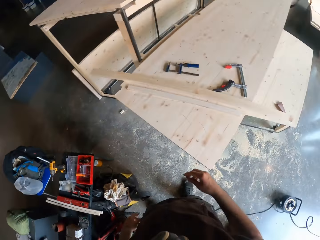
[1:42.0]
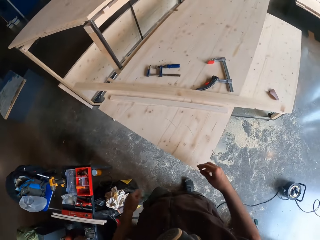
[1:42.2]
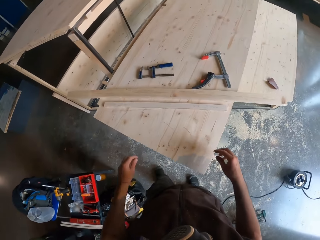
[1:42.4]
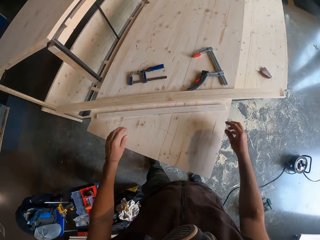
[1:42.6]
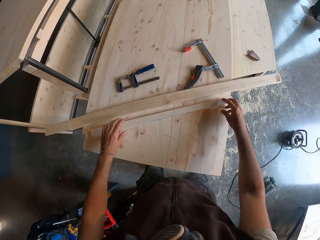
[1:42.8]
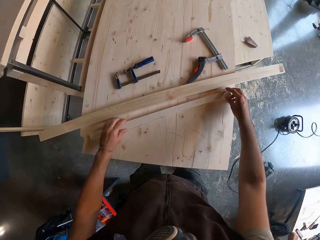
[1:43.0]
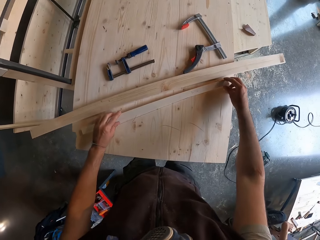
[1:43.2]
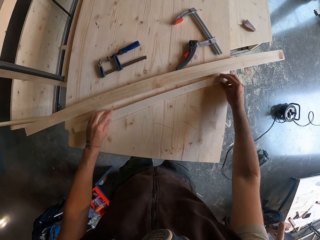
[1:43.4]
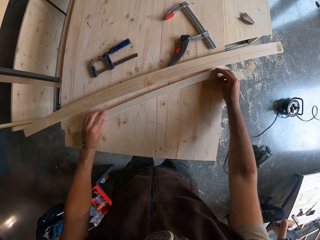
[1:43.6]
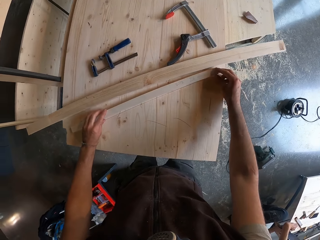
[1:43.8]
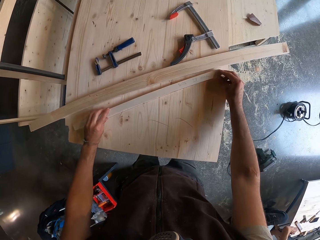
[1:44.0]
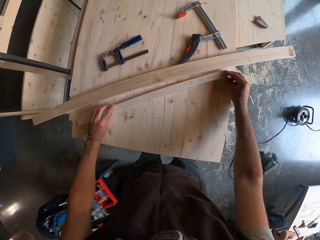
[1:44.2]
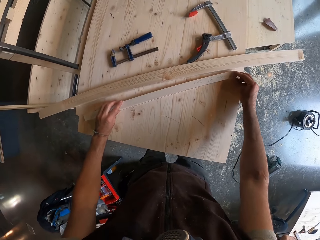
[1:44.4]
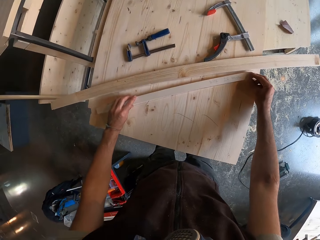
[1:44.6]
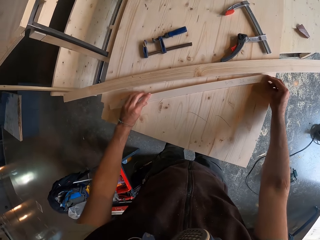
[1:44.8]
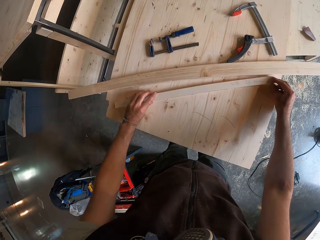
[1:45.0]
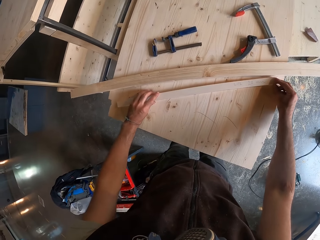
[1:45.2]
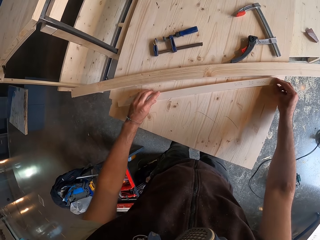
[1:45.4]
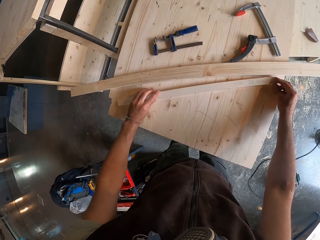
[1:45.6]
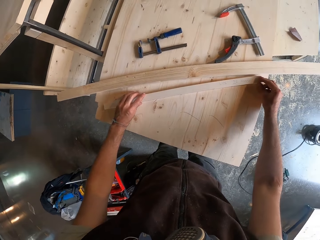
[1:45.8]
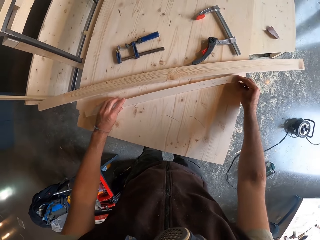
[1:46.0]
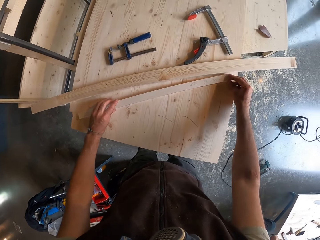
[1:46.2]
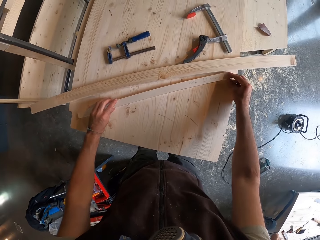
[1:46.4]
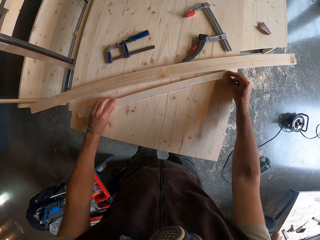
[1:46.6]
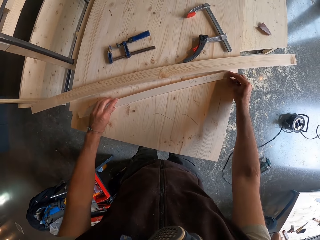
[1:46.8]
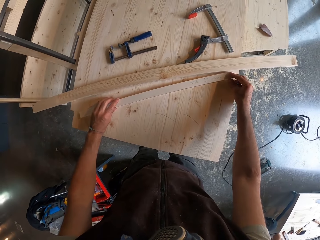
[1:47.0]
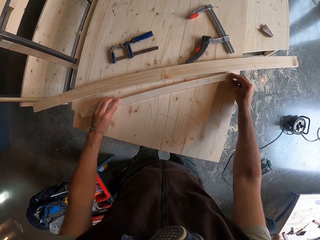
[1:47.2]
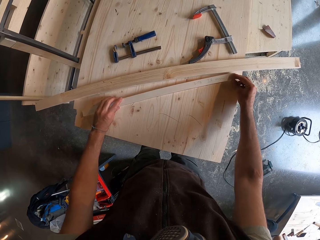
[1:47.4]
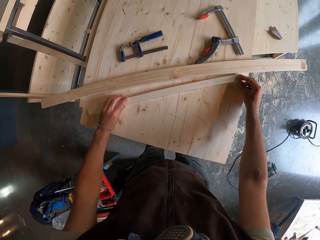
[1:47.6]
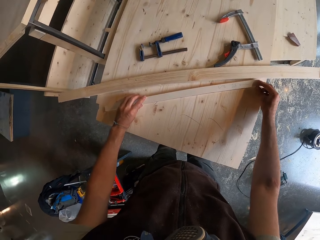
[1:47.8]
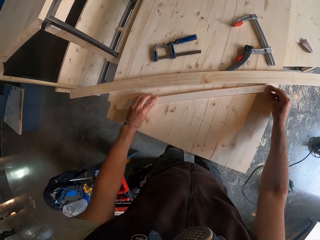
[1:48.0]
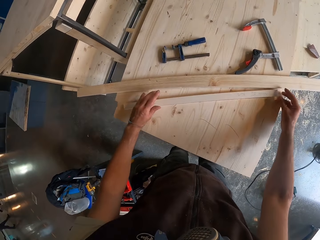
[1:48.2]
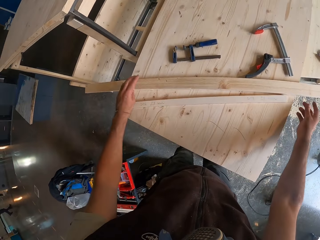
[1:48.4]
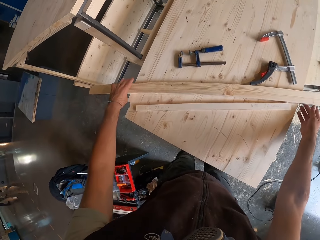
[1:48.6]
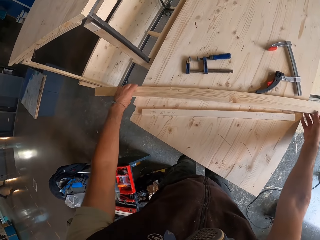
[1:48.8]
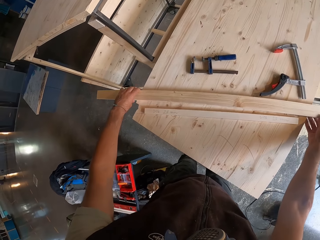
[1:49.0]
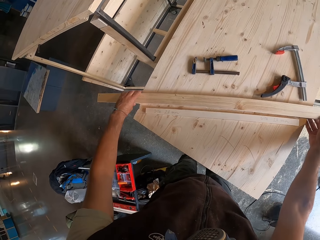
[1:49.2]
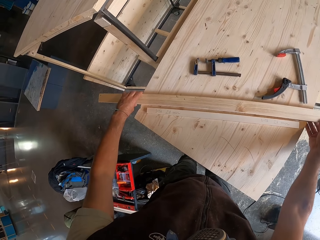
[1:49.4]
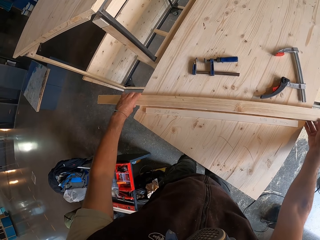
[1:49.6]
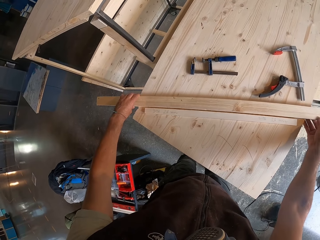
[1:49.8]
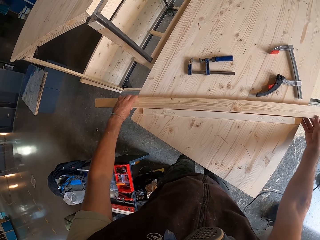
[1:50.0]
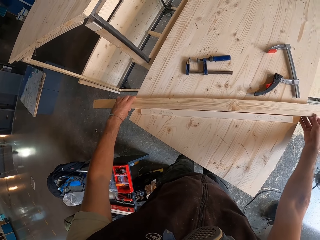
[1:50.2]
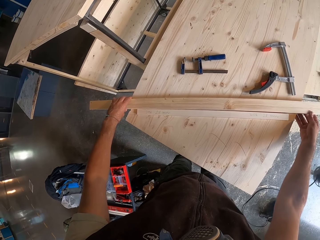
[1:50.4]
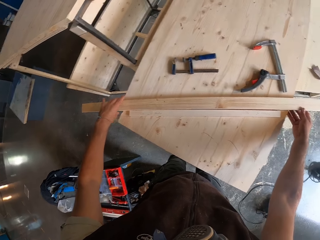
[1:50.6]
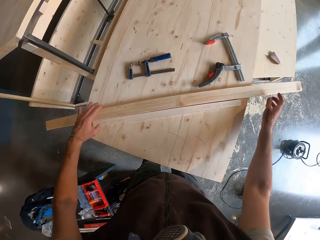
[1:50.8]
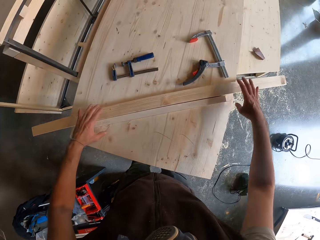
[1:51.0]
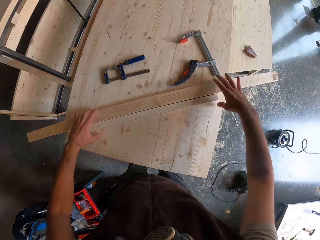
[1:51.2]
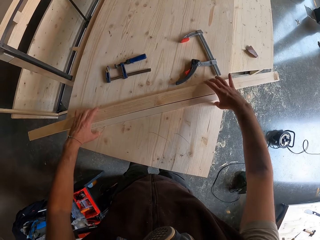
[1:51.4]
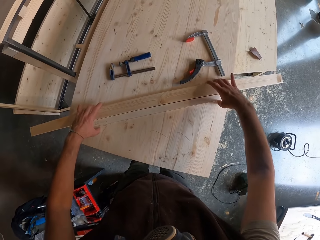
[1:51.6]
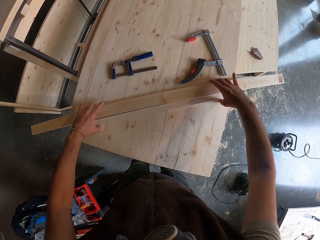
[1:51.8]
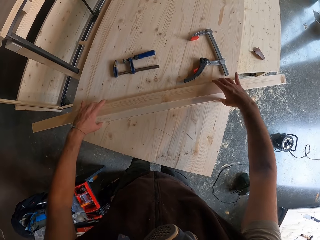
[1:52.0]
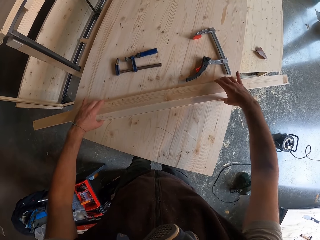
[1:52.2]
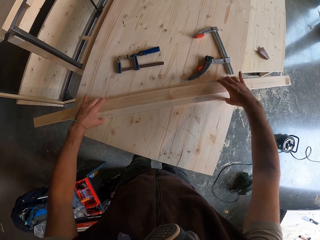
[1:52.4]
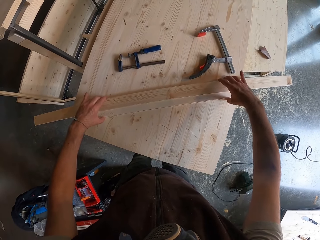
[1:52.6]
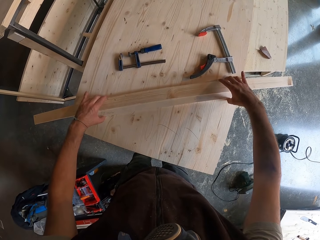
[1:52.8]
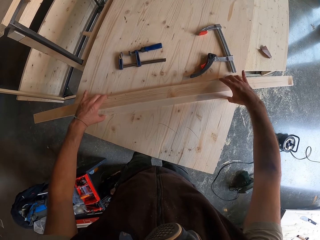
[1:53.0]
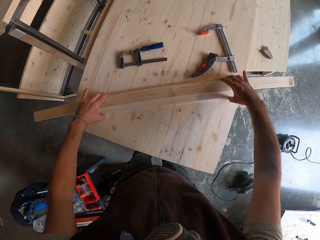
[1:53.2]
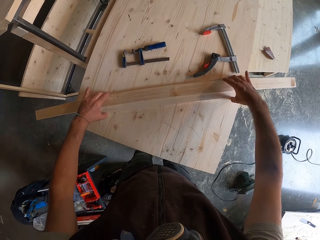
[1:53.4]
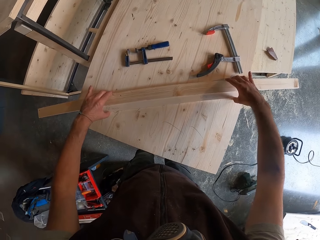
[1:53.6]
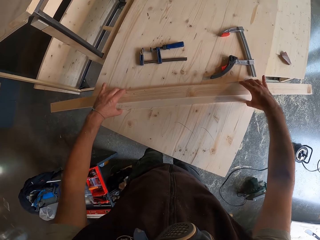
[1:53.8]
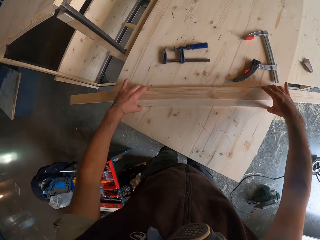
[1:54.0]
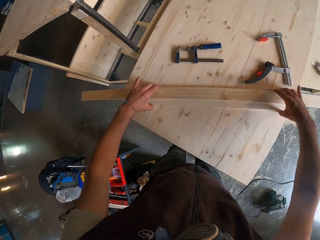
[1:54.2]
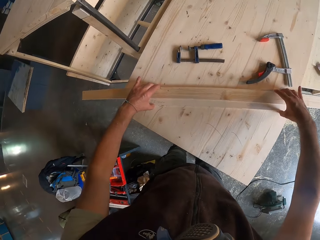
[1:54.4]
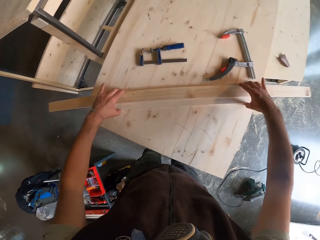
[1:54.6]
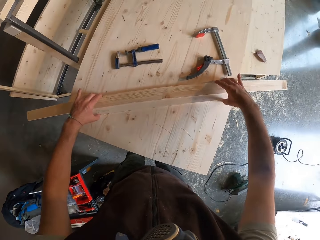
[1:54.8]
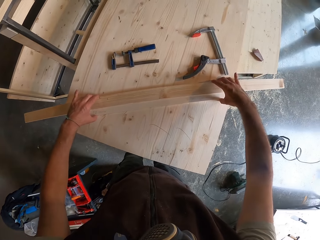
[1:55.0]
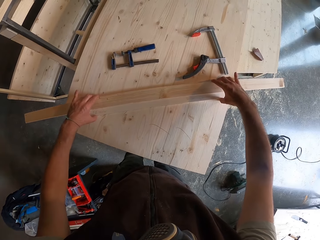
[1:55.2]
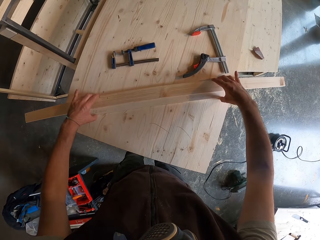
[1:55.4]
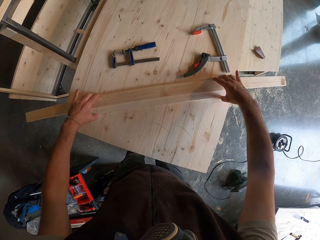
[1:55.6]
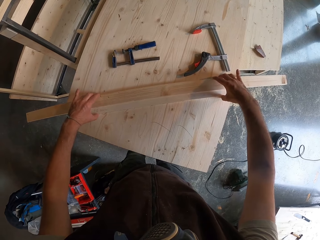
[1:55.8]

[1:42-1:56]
The camera wearer touches the pieces of wood. He adjusts the plank of wood on the furniture with both hands. He adjusts it again. He joins the planks of wood together with both hands.

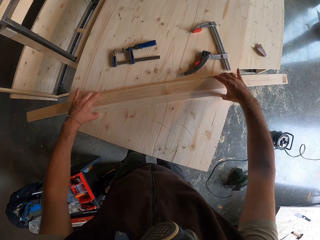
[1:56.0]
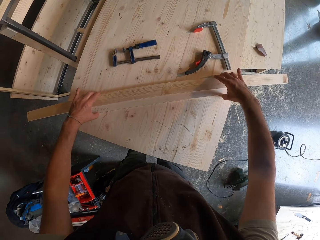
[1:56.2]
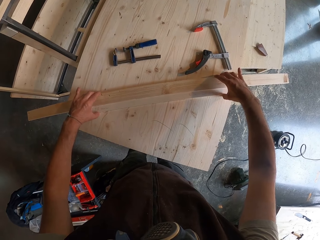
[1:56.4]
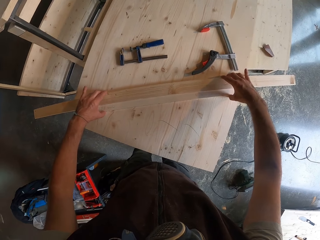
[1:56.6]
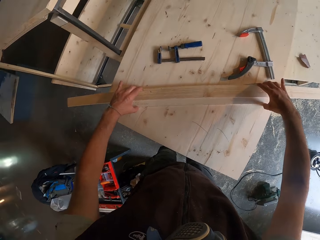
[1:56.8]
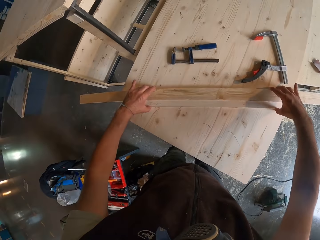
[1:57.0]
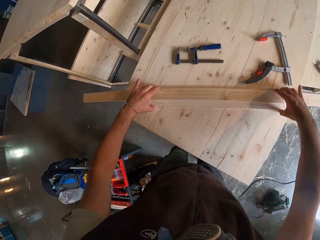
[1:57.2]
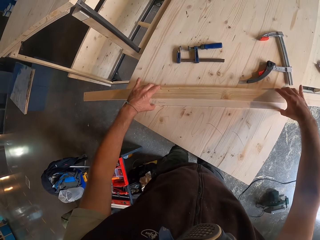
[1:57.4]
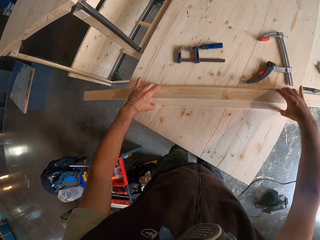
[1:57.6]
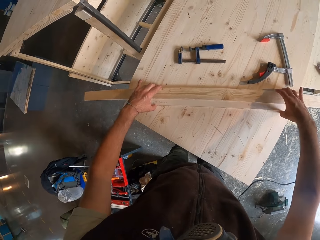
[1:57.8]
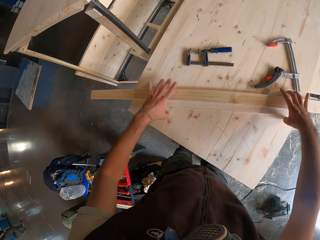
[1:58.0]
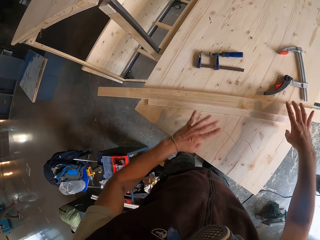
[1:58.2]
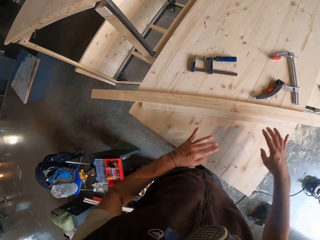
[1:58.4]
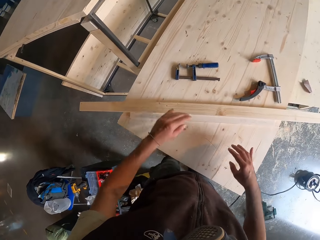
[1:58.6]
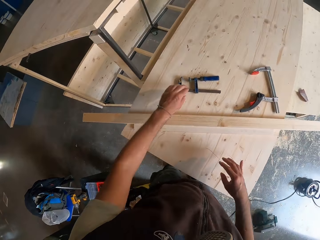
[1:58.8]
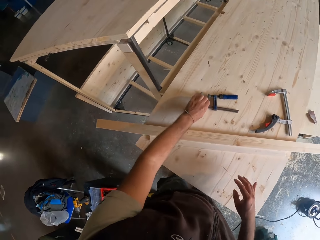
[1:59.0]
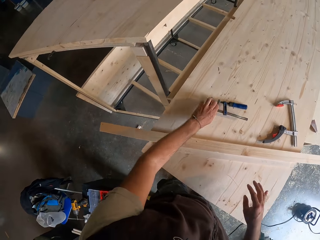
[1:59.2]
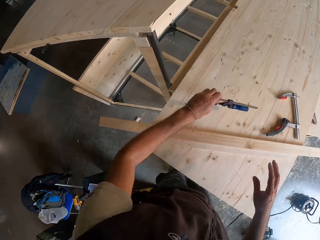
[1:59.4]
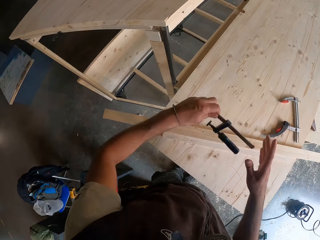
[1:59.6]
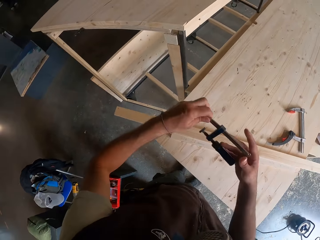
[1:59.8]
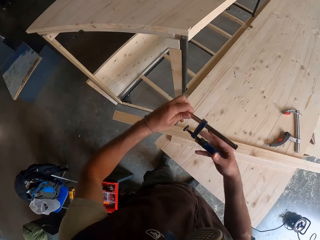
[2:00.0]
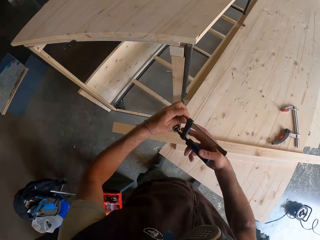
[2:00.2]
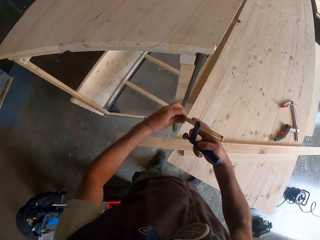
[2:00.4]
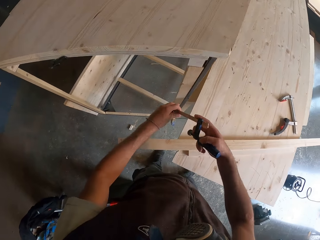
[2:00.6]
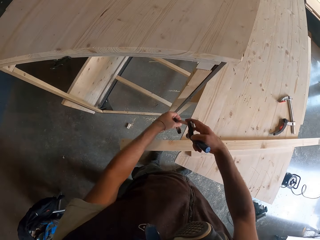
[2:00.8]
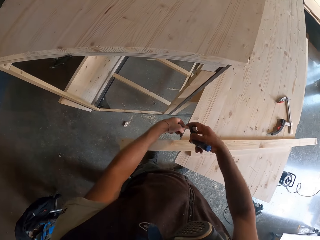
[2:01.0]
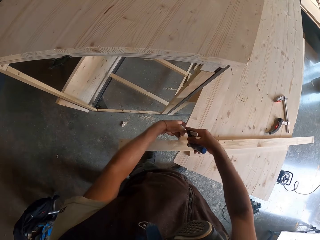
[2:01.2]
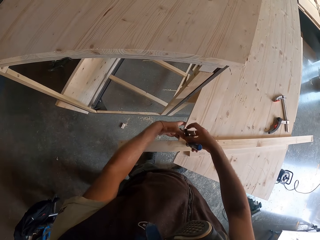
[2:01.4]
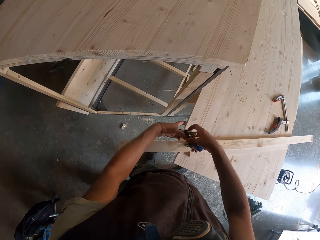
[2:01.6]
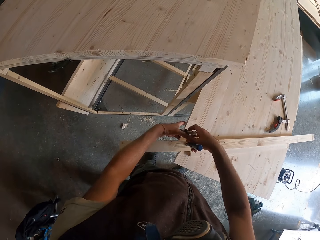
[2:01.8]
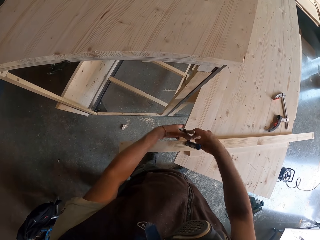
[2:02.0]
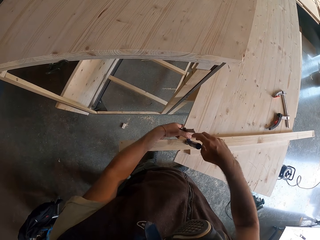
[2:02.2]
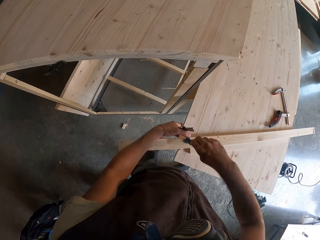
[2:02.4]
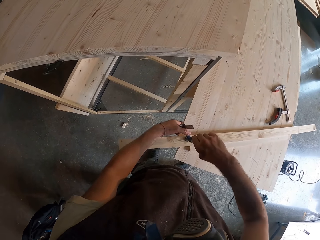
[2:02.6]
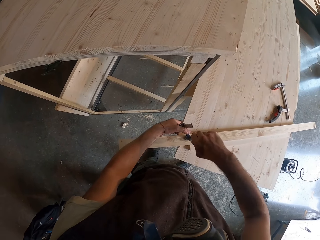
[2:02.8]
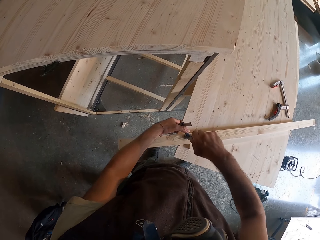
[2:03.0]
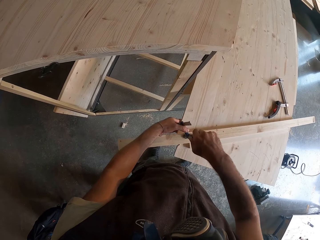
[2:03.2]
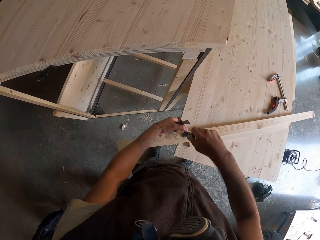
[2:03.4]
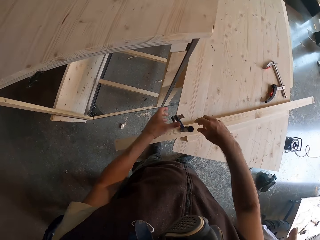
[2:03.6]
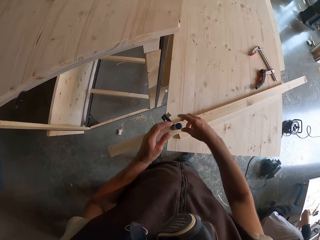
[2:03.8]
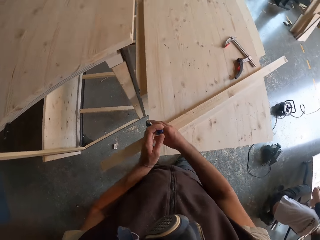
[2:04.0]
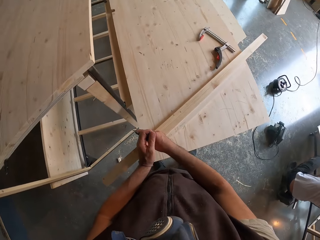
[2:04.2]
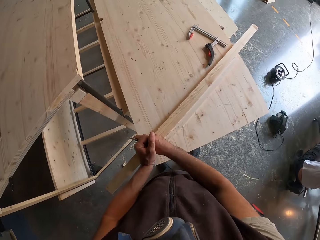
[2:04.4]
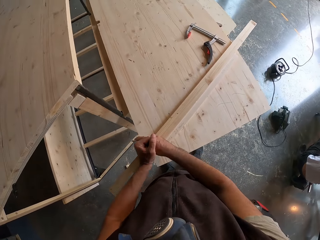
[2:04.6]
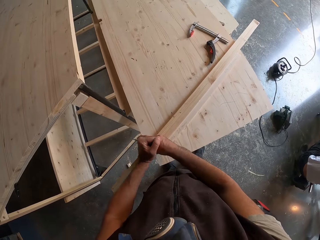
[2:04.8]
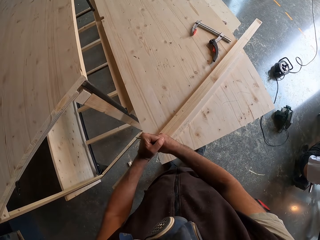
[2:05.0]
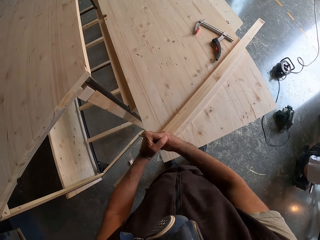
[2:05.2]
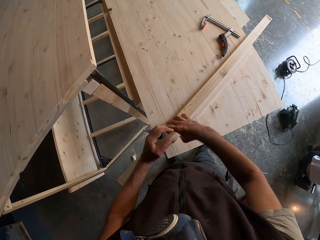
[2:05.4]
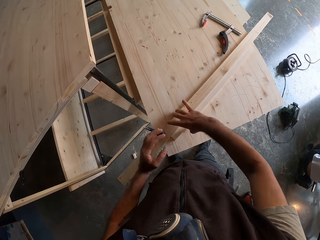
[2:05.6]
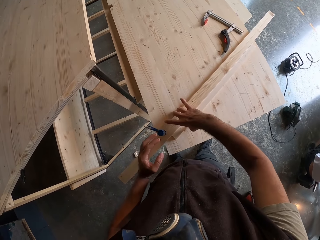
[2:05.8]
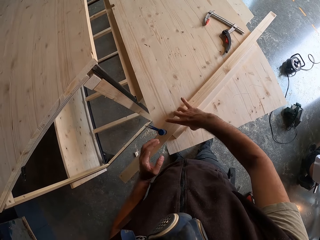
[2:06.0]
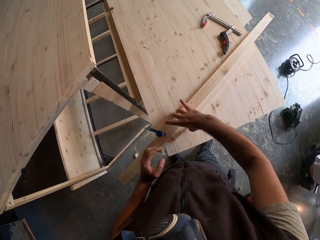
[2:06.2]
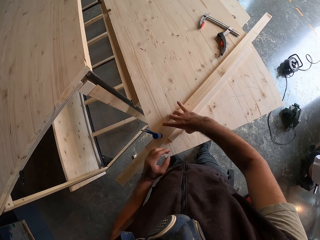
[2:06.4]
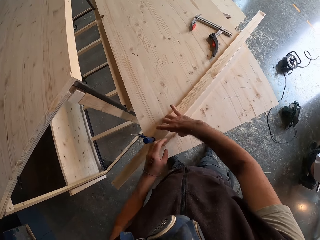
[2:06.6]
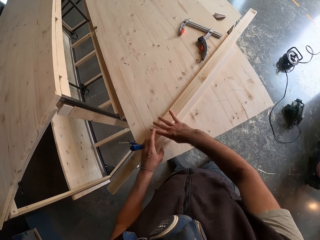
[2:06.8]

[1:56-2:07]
The camera wearer picks the F-clamp from the furniture with his left hand. He adjusts the F-clamp with both hands. He hinges the F-clamp to the planks of wood and the furniture with both hands. He tightens the F-clamp on the planks of wood and furniture with both hands. He joins the planks of wood together with his right hand. He touches the wood with the fingers.
